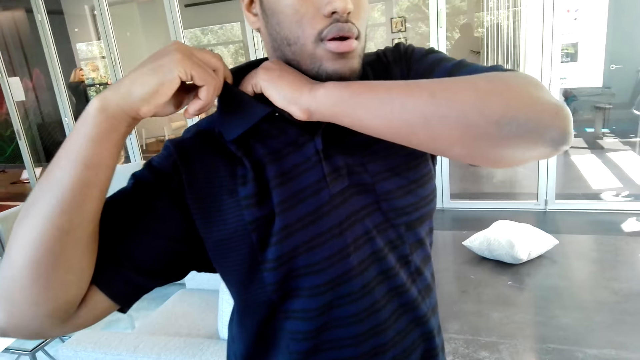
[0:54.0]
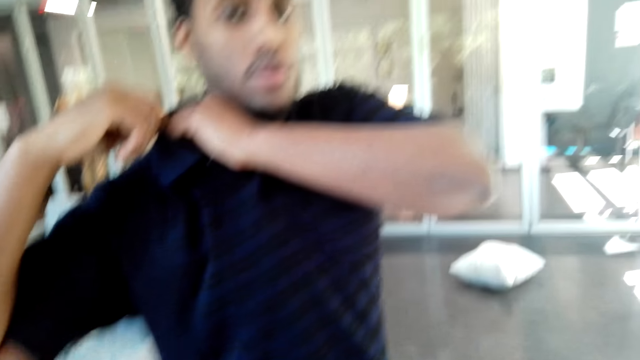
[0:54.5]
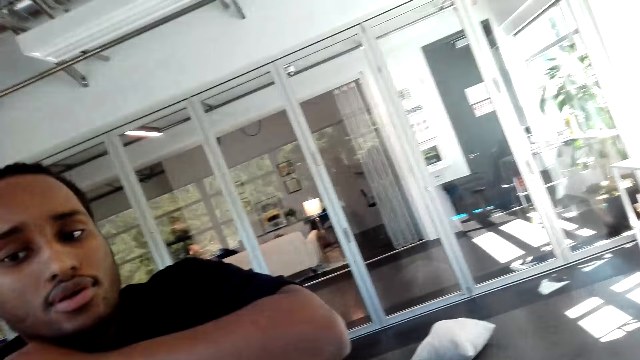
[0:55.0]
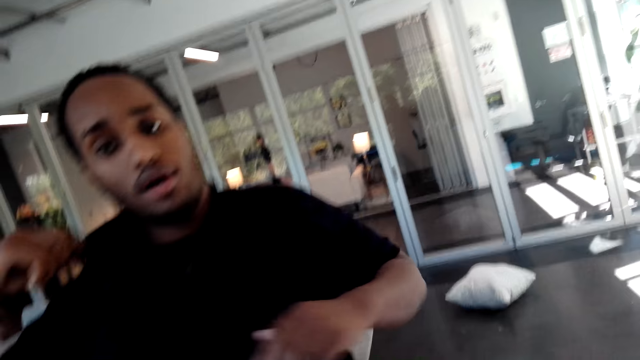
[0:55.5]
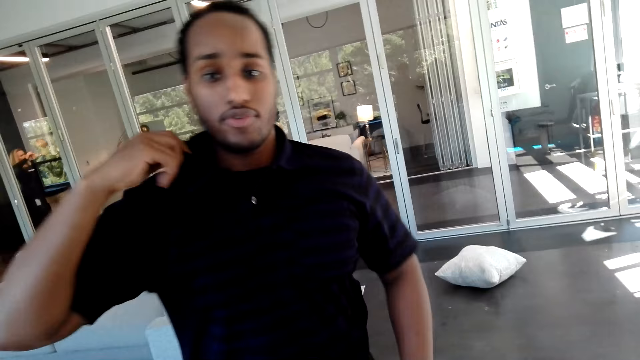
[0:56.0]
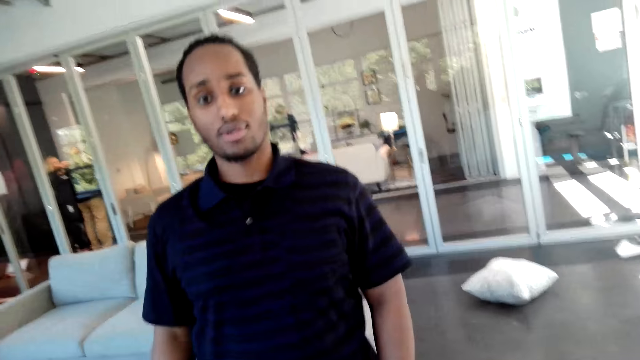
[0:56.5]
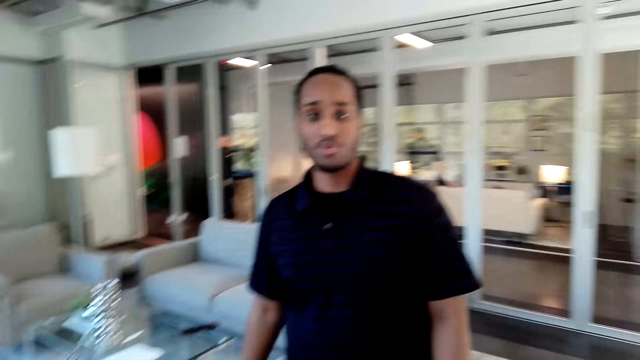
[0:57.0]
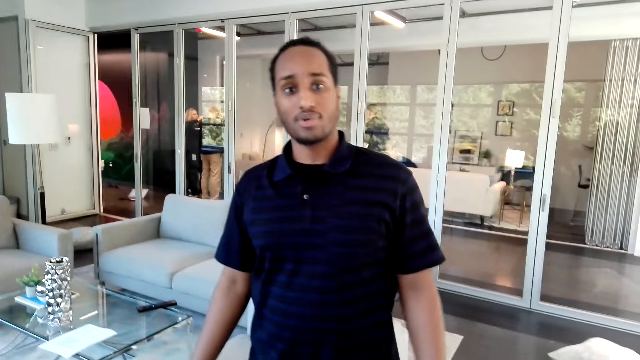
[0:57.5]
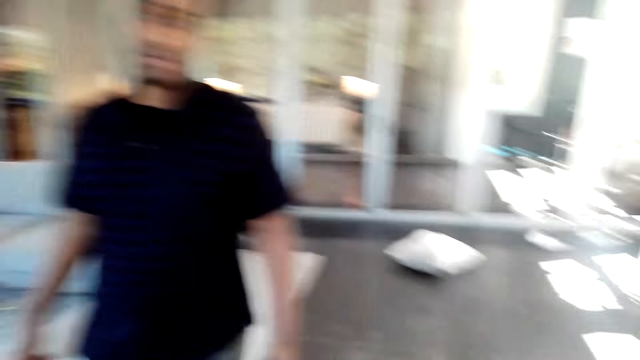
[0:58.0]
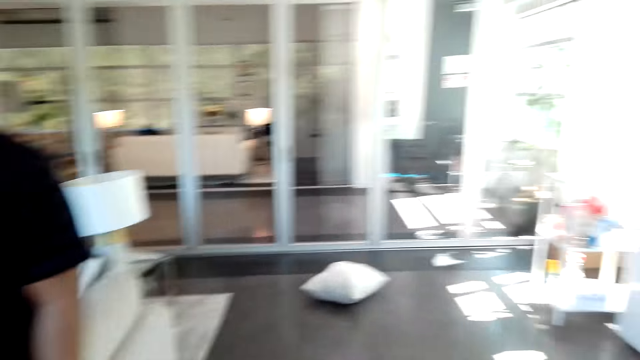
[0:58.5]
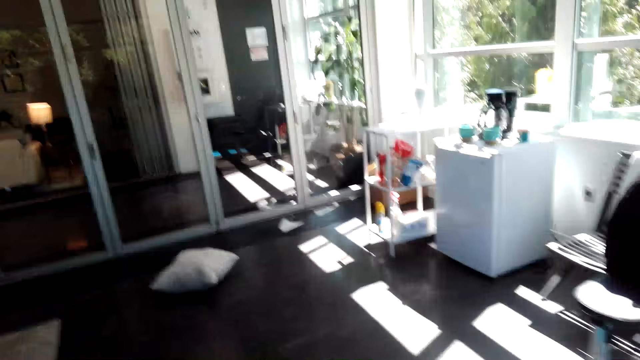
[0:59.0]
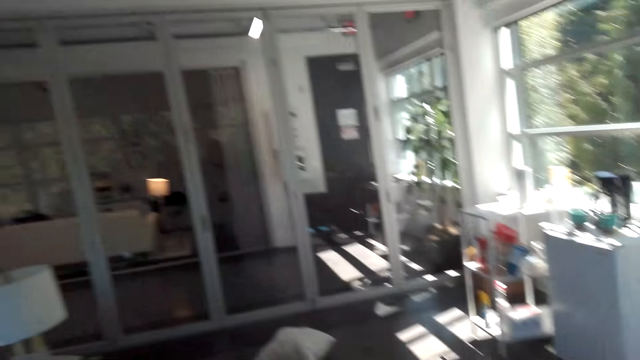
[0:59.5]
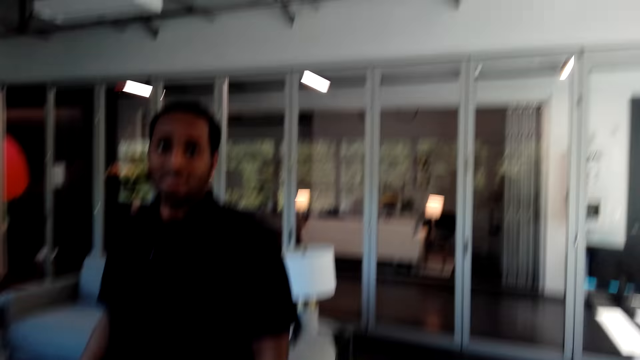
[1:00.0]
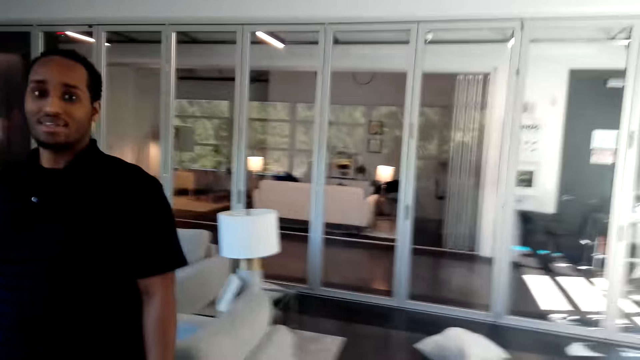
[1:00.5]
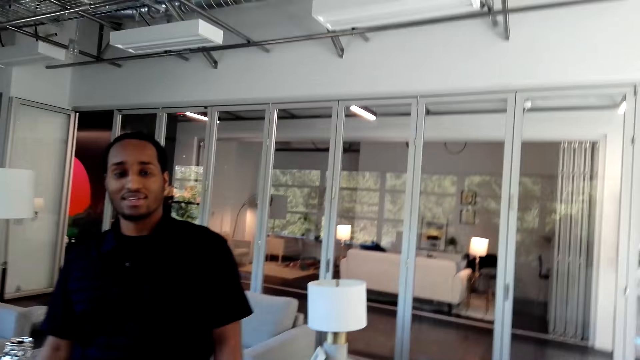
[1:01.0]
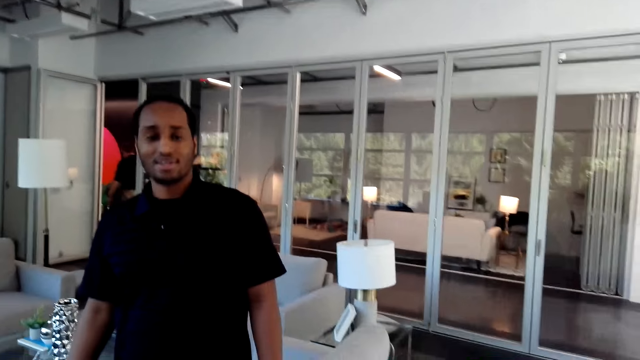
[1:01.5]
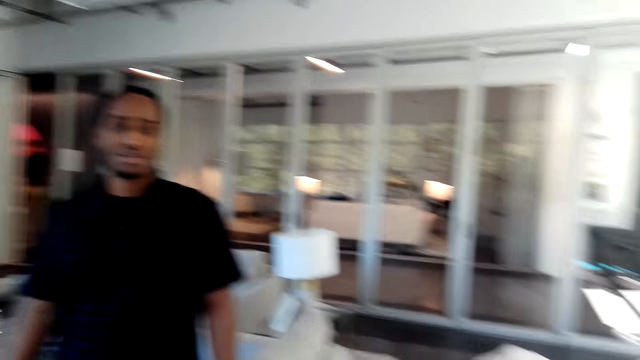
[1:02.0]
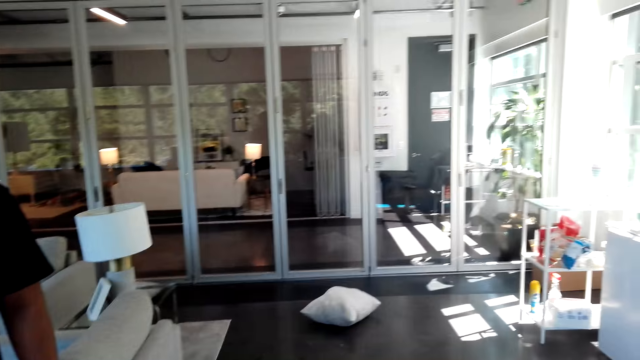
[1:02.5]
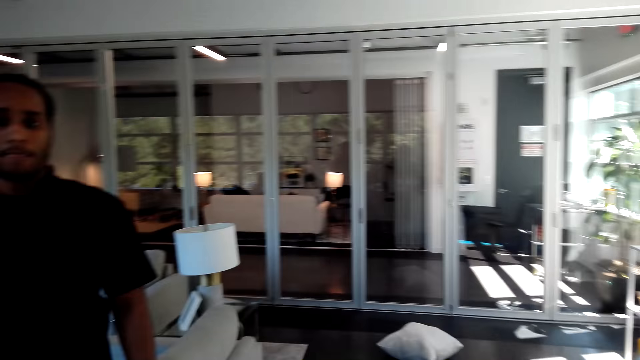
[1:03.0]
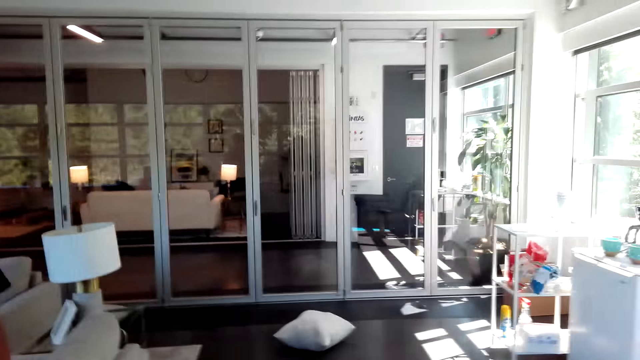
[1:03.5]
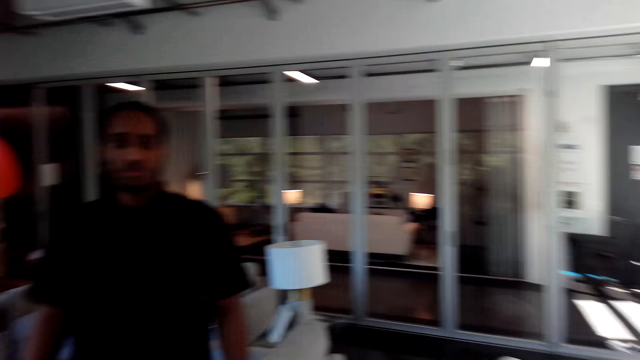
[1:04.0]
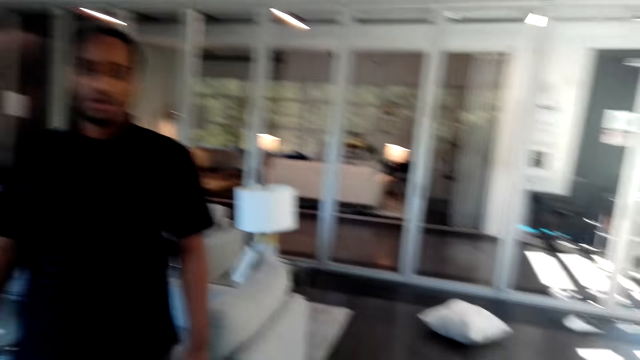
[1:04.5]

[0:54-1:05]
The camera wearer looks around.

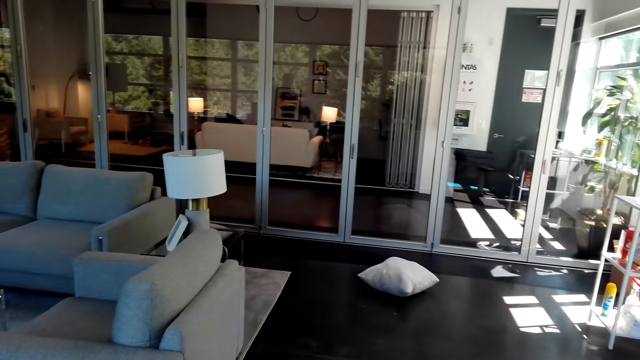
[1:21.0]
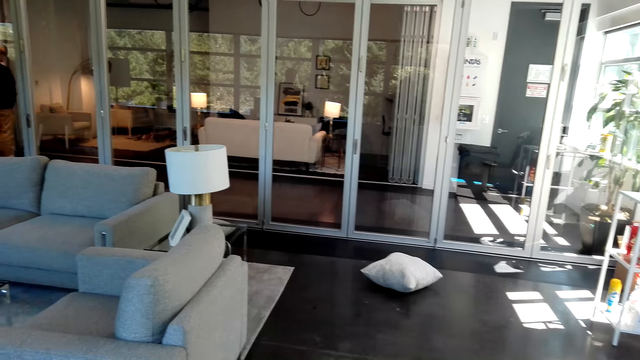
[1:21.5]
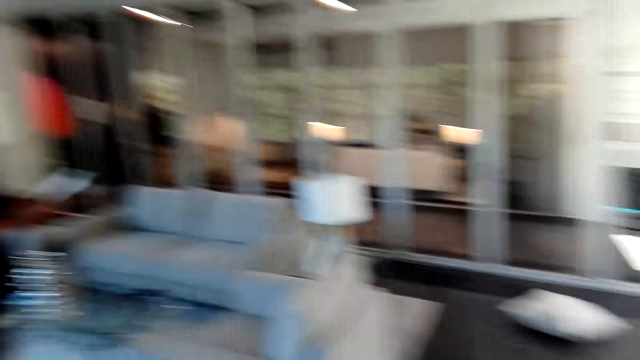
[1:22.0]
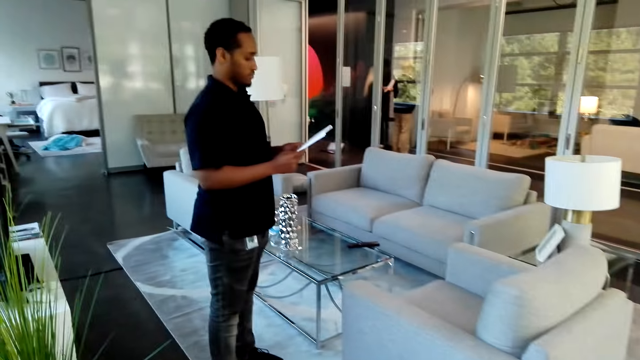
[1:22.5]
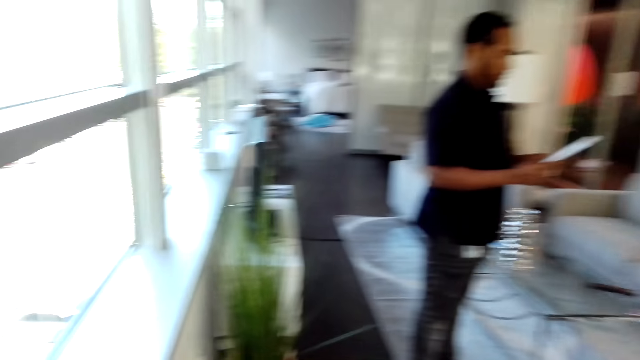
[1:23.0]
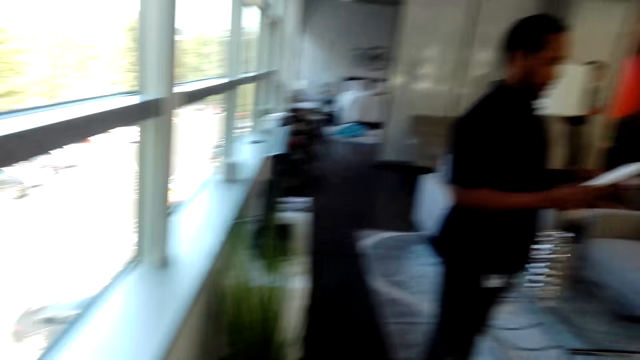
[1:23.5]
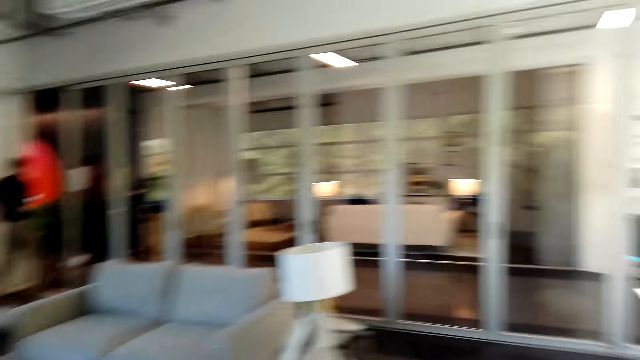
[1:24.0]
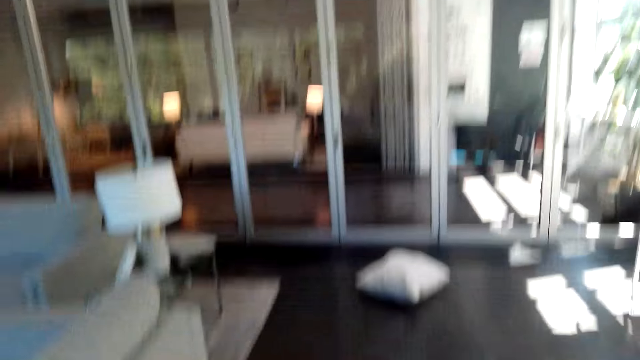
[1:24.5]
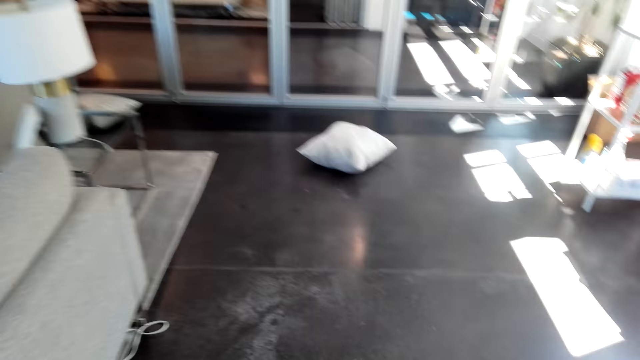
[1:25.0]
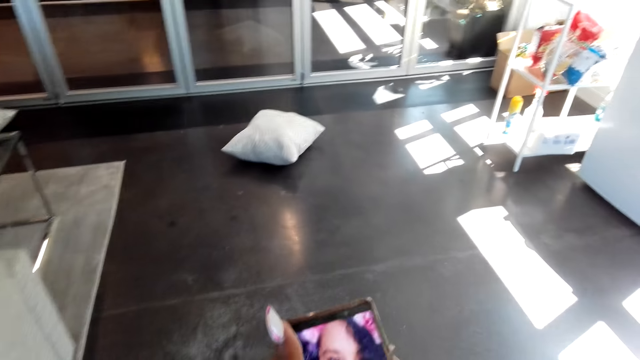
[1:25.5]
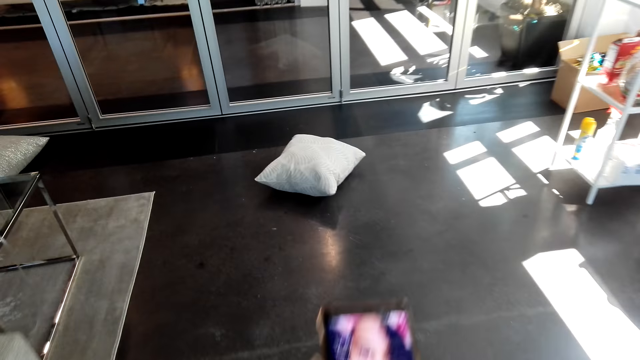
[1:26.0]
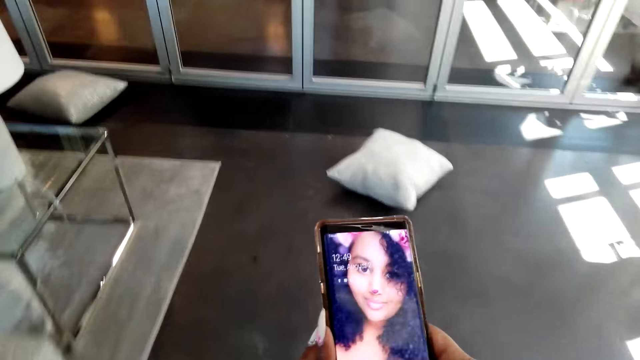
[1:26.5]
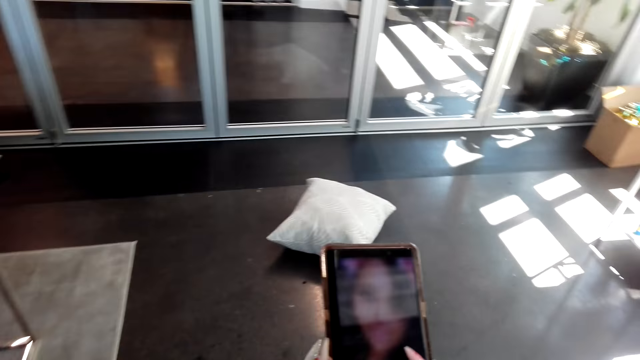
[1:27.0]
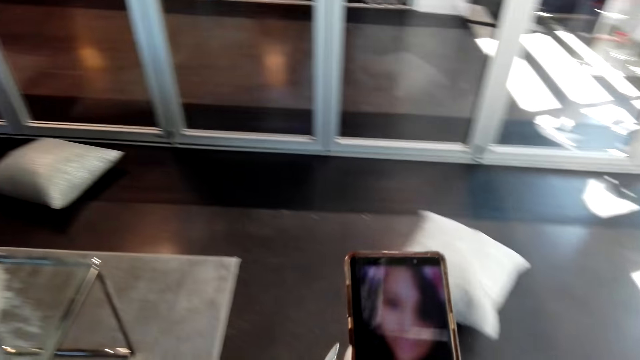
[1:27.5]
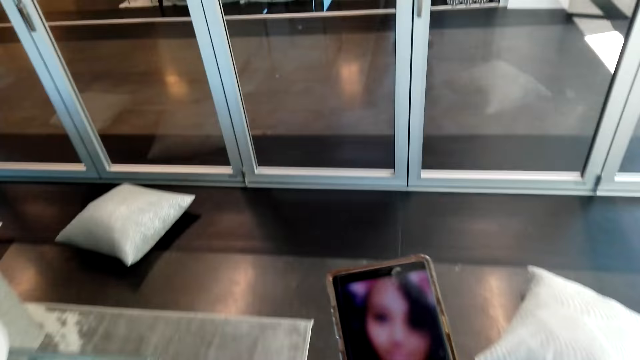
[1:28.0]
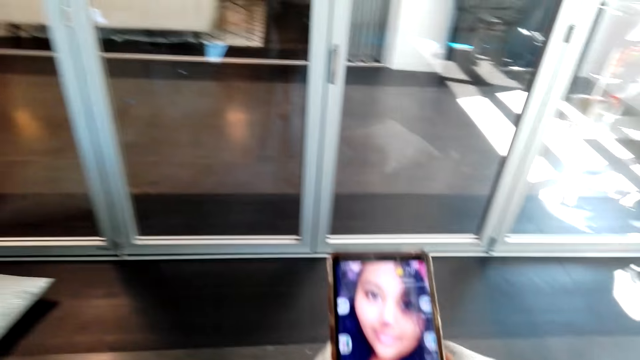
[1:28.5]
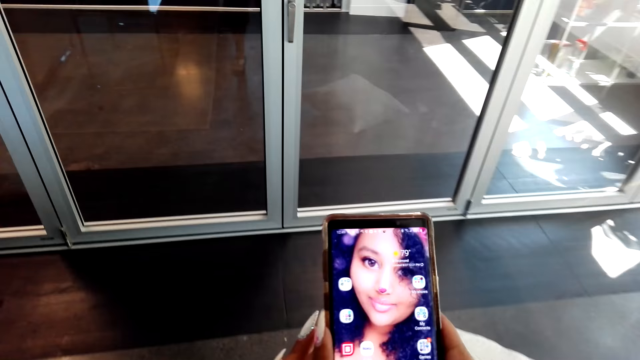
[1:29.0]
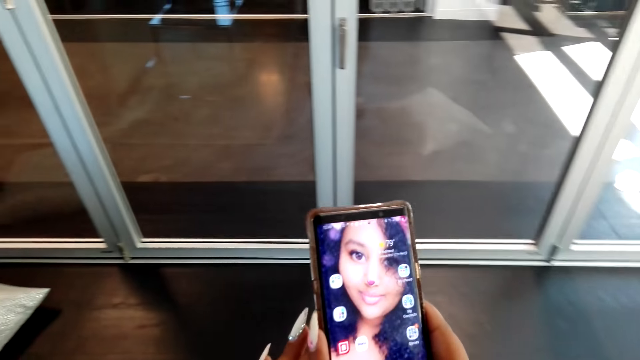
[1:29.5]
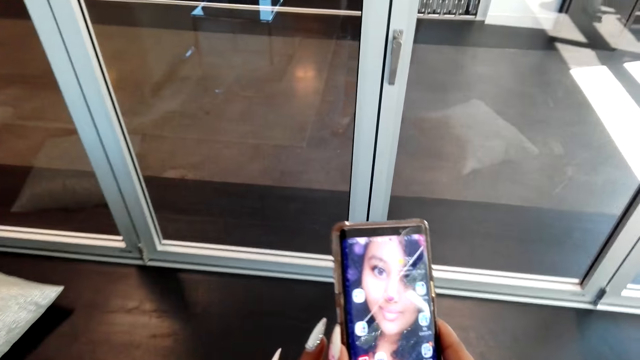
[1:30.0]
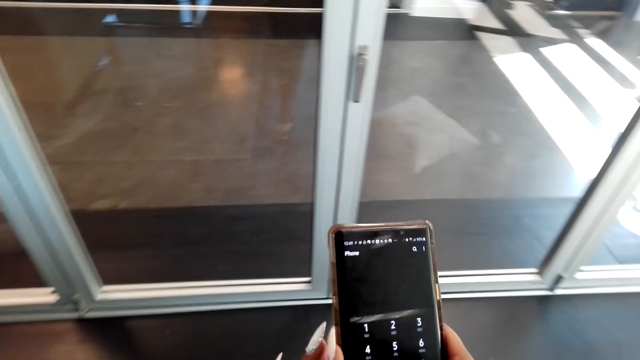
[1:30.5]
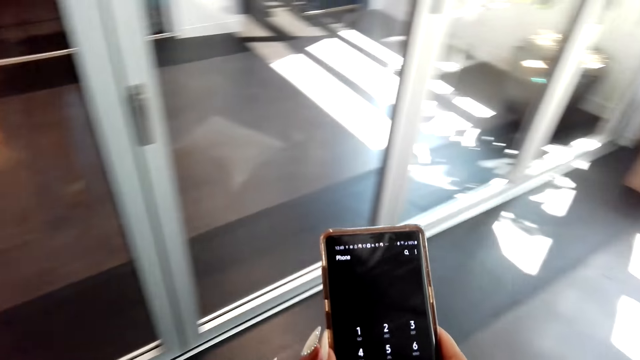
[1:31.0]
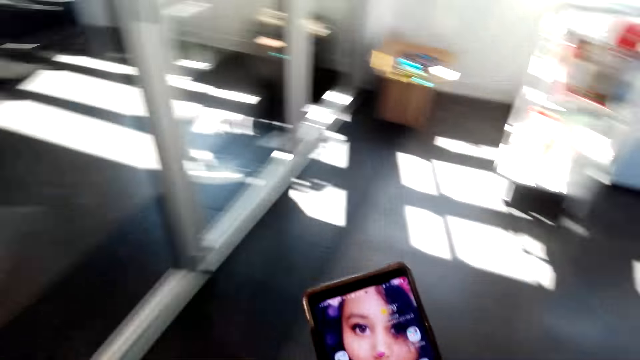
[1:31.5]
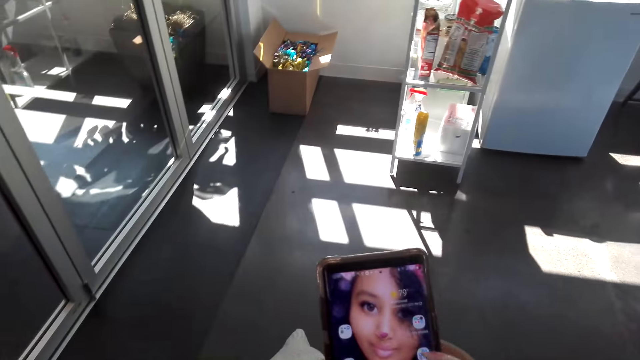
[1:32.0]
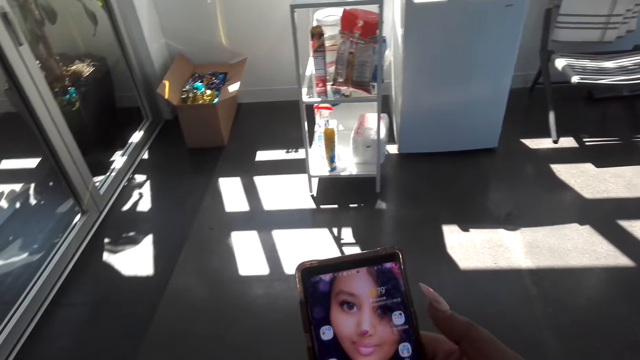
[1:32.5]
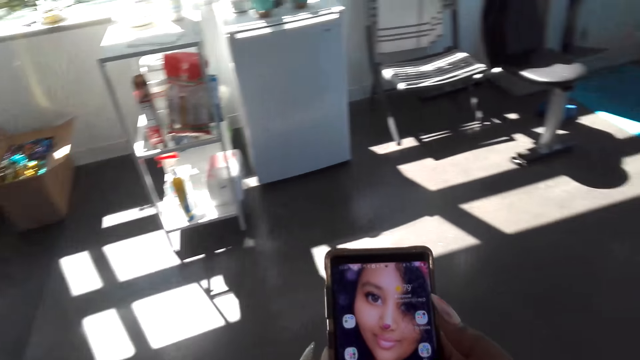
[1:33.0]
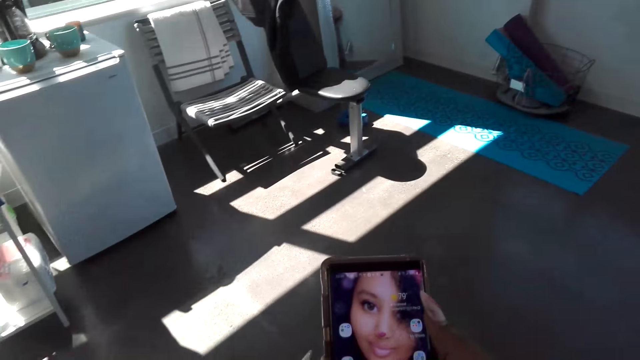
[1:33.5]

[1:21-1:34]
A man reads the book. The camera wearer walks around the room. They hold a phone and operate the phone.
